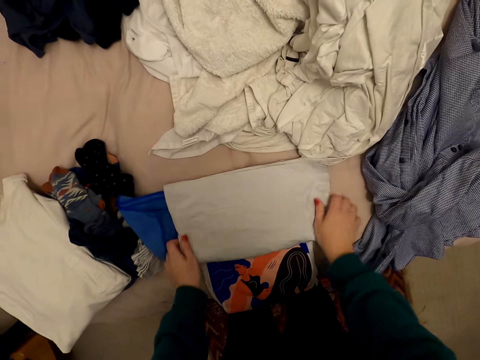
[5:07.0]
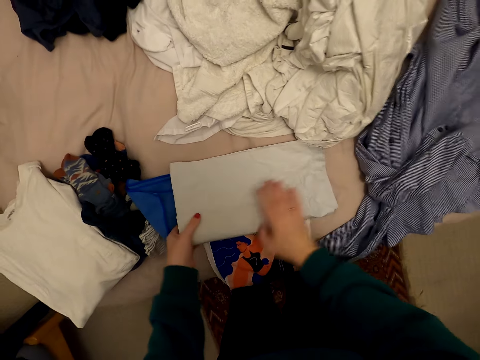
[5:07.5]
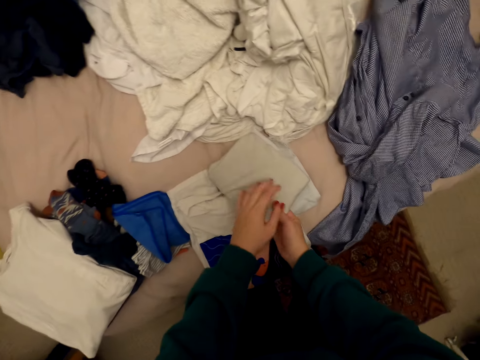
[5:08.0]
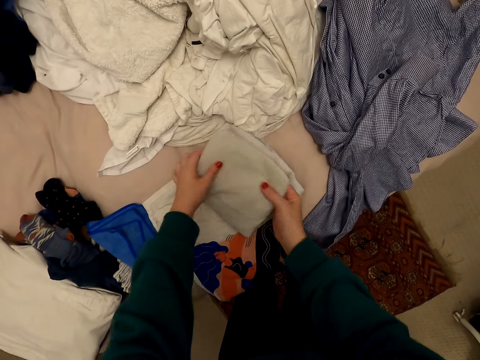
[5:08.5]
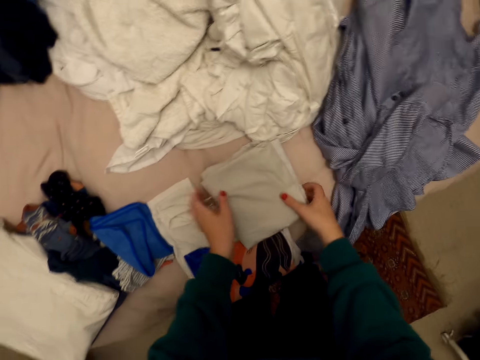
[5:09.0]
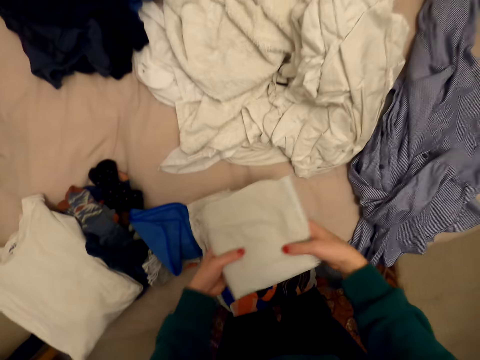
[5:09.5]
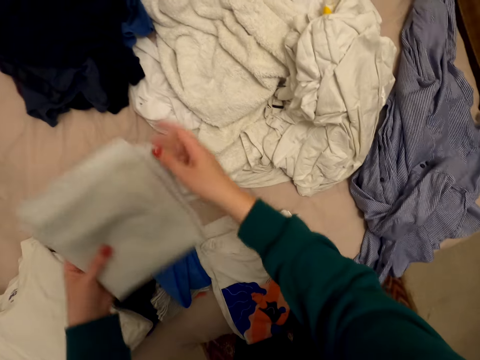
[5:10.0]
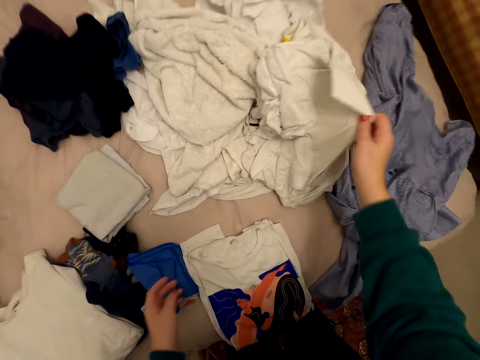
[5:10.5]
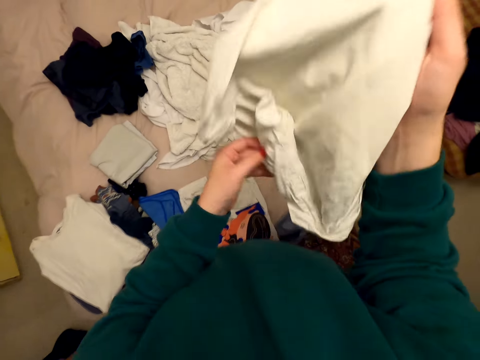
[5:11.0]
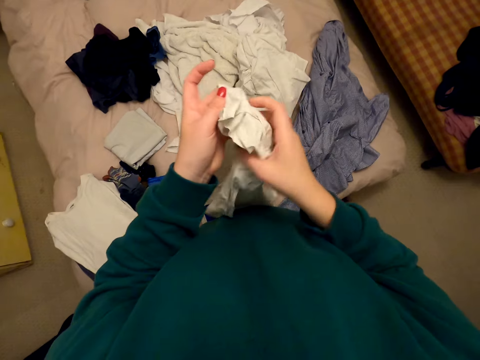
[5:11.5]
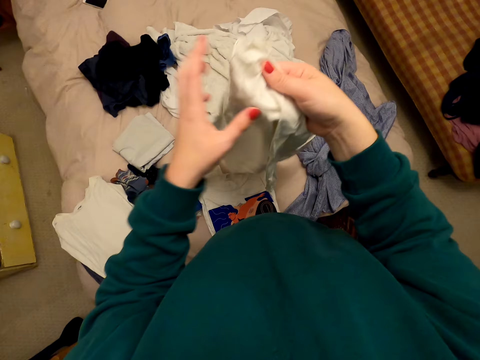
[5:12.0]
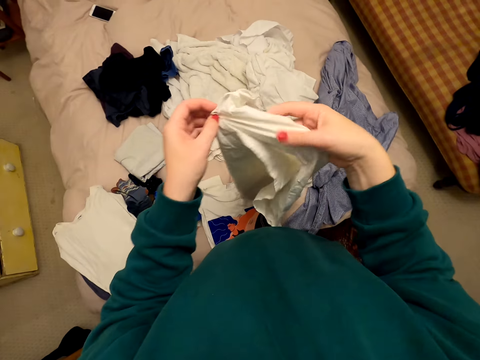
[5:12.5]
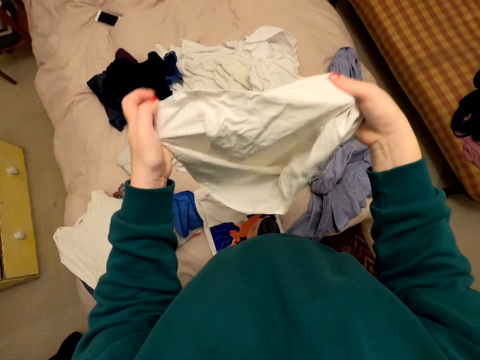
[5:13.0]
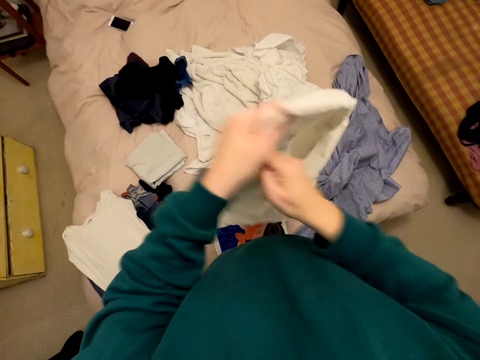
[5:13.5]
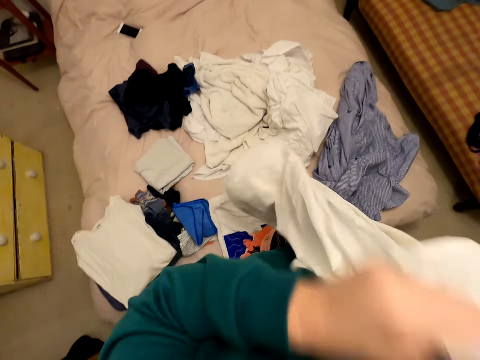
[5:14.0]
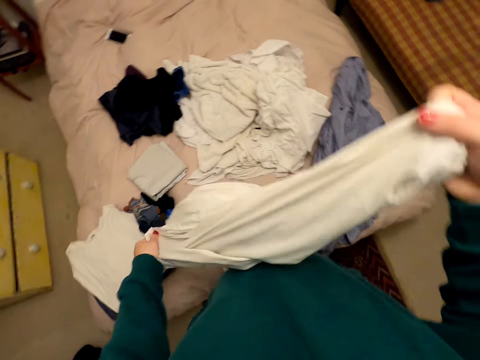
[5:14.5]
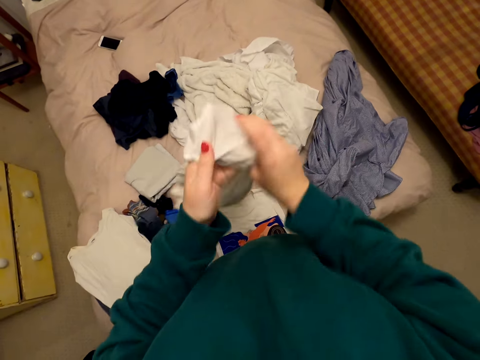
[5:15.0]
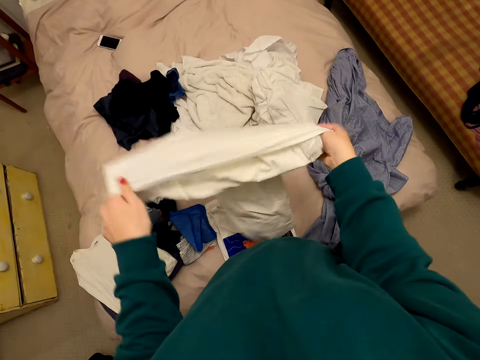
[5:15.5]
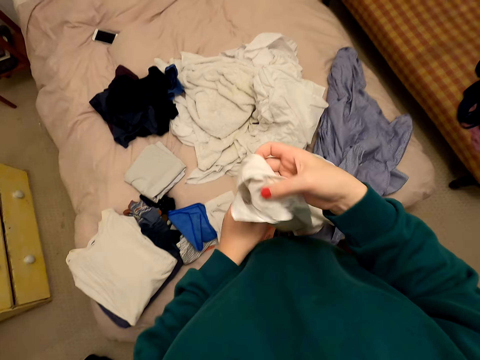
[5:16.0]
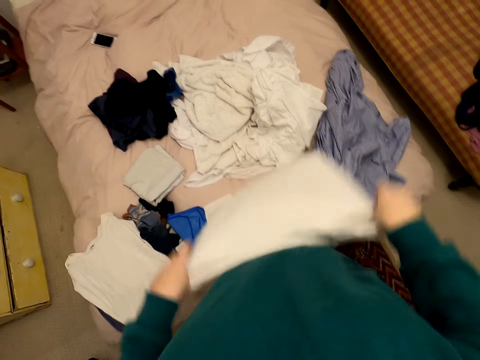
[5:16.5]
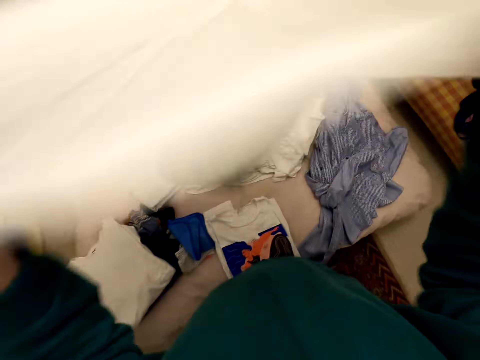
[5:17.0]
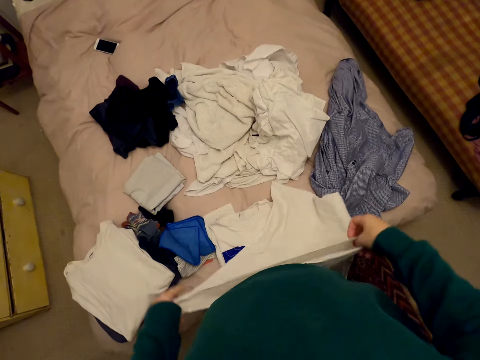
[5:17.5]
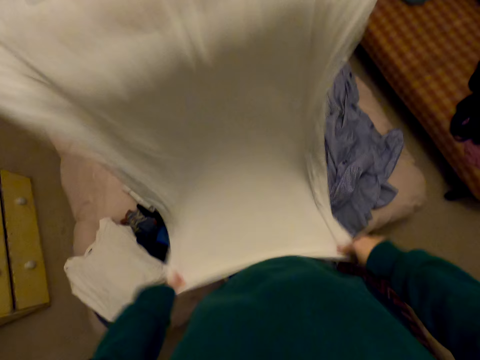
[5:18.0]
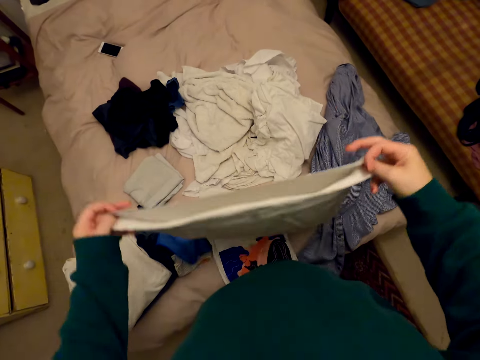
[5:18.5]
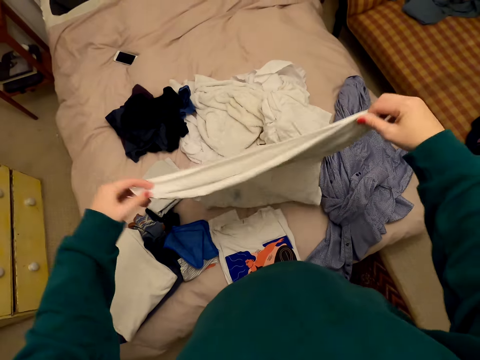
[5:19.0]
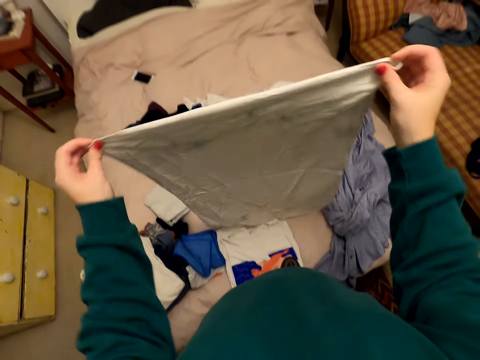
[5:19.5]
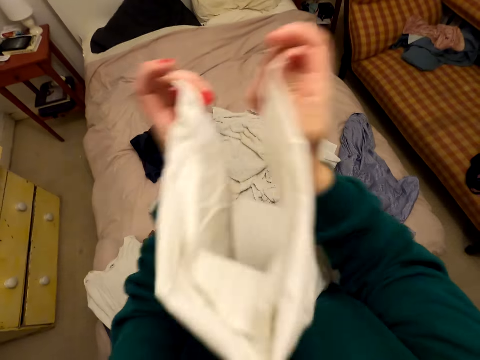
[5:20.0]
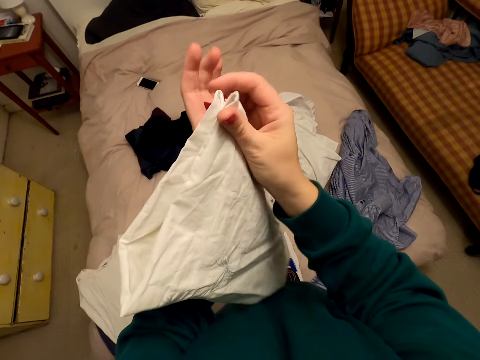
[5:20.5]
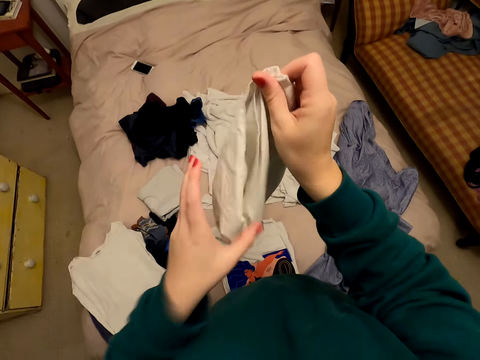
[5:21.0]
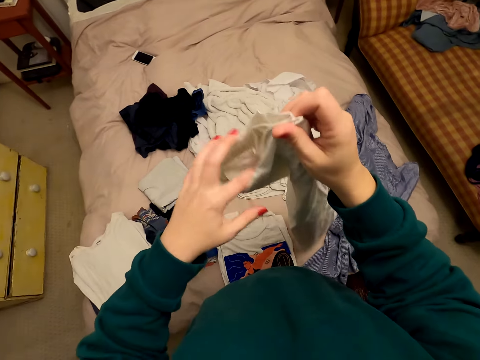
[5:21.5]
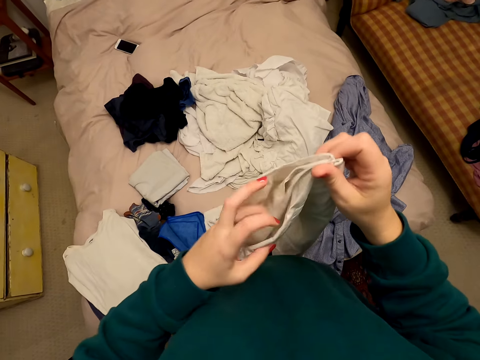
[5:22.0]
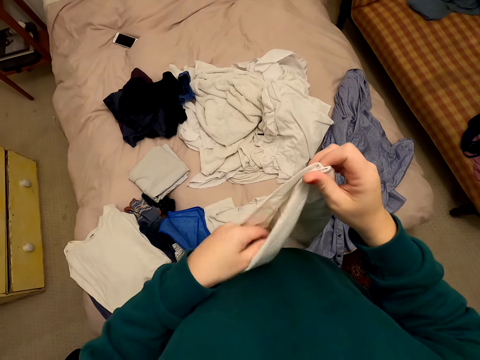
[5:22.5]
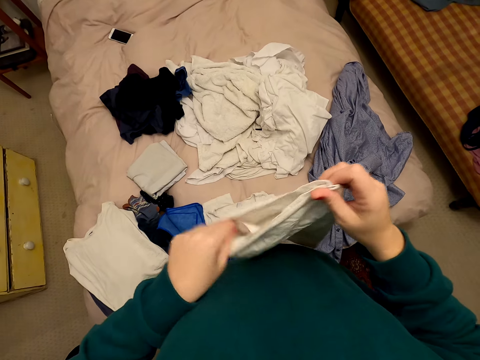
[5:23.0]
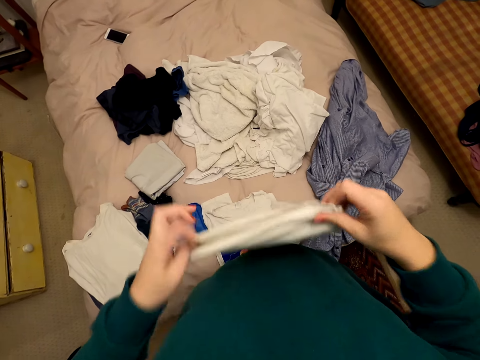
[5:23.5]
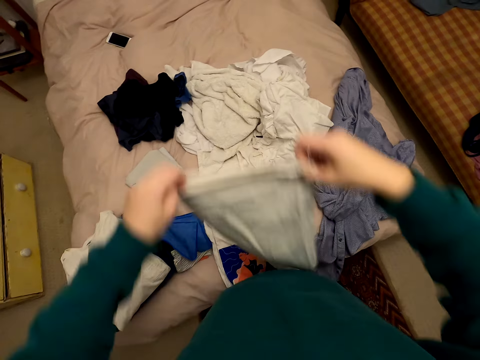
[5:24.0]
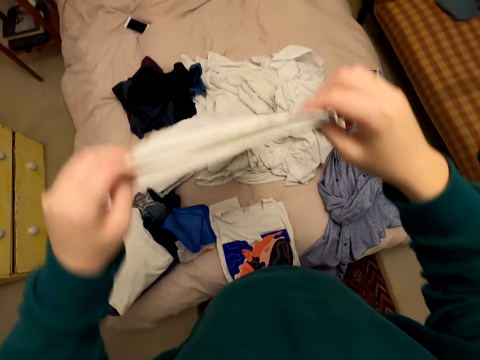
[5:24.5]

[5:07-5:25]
The camera wearer drops the cloth or pillowcase on the bed. They pick up the cloth from the bed. They turn the pillowcase inside out. They fold the pillowcase.

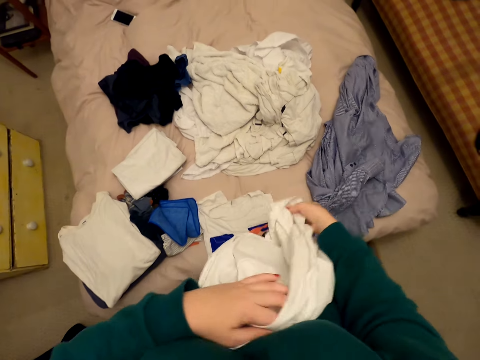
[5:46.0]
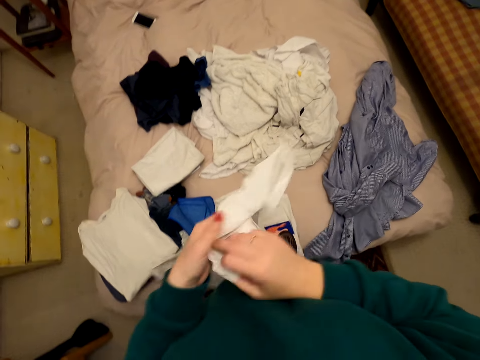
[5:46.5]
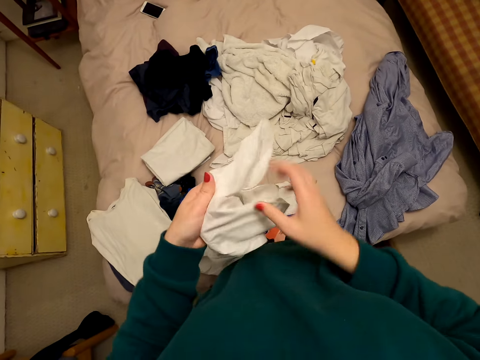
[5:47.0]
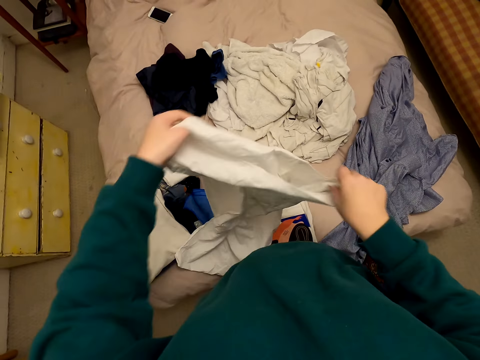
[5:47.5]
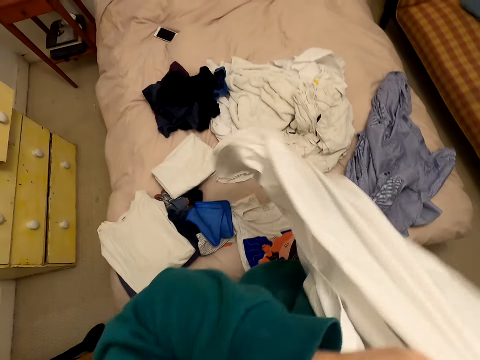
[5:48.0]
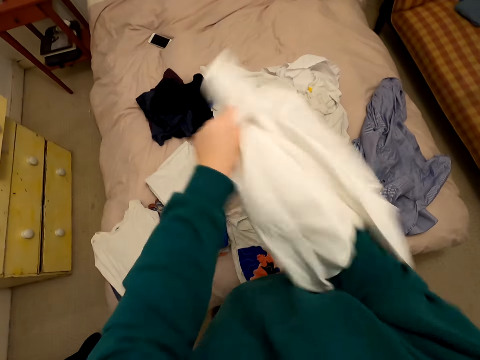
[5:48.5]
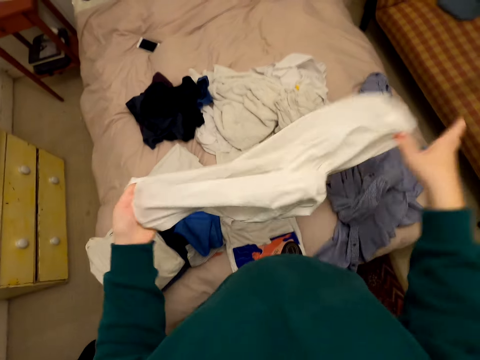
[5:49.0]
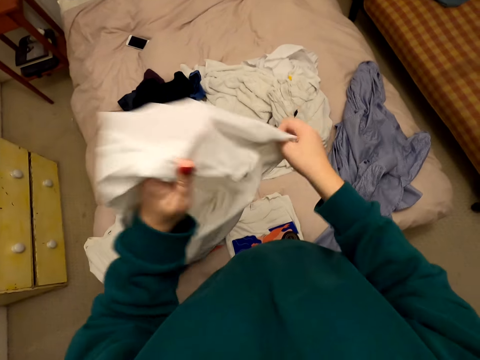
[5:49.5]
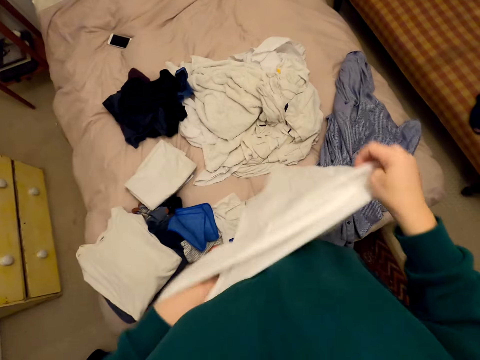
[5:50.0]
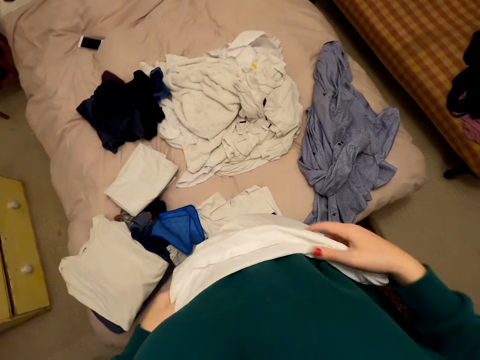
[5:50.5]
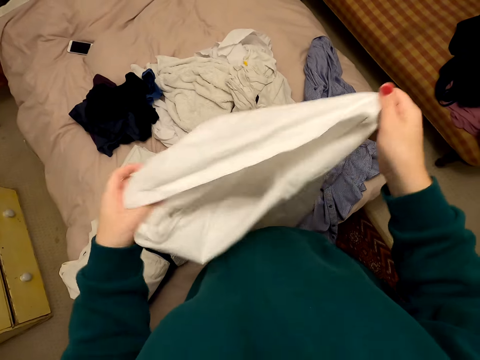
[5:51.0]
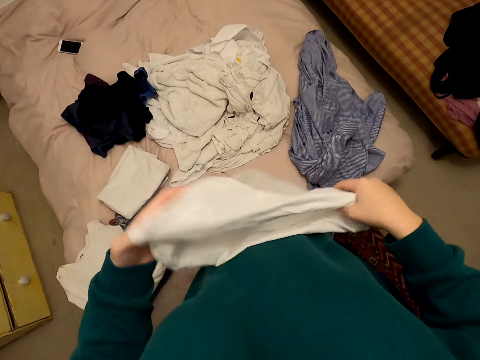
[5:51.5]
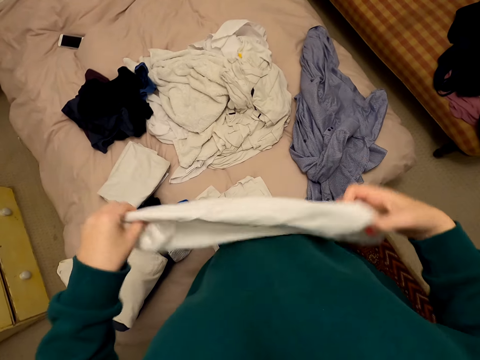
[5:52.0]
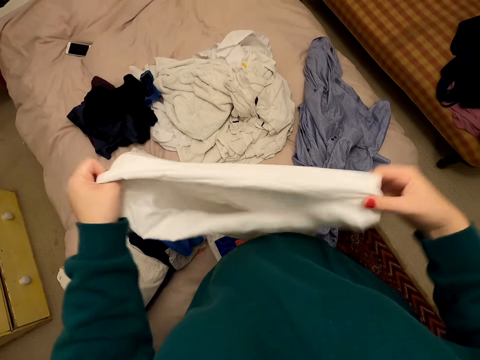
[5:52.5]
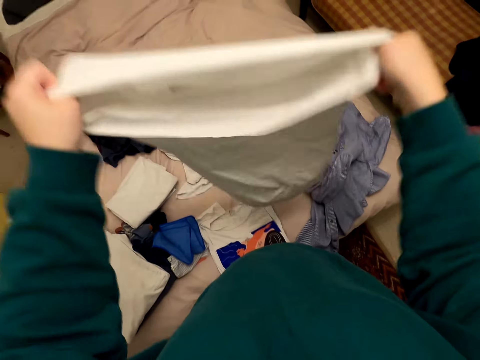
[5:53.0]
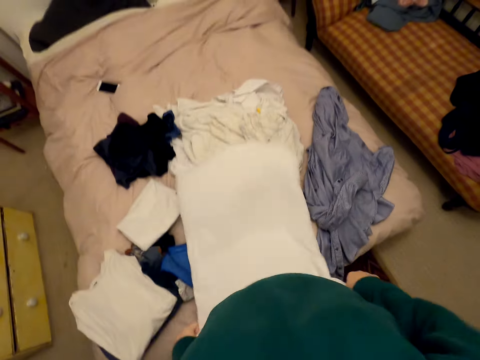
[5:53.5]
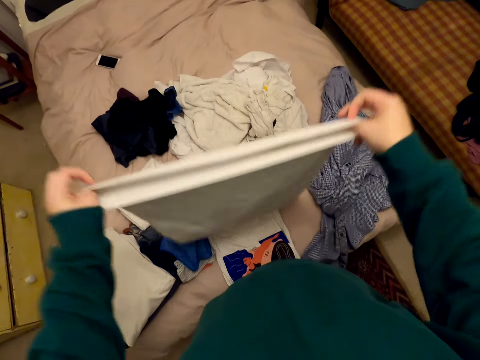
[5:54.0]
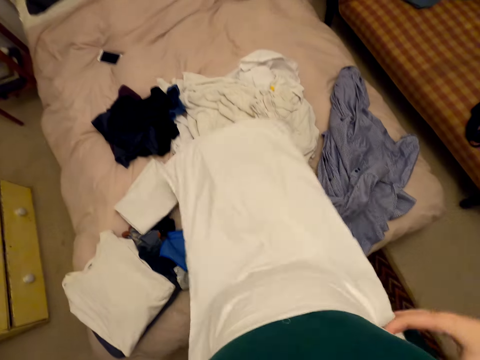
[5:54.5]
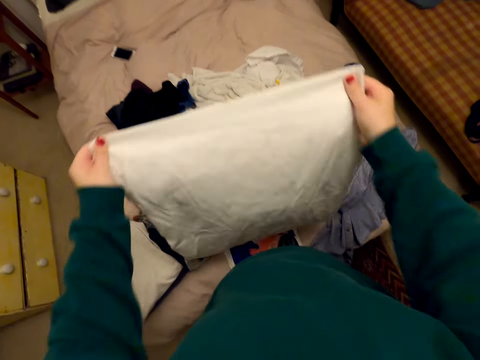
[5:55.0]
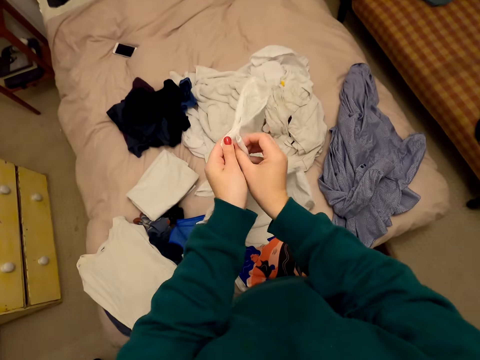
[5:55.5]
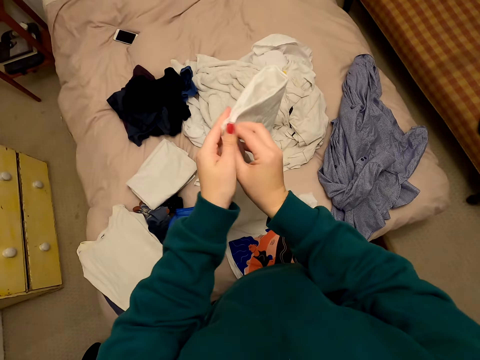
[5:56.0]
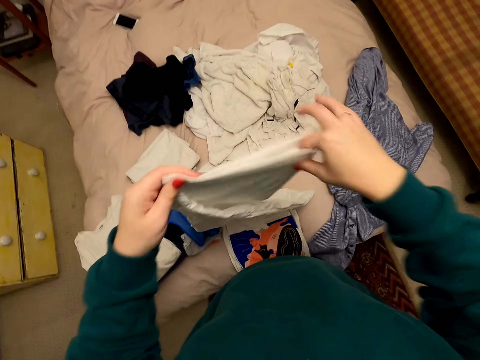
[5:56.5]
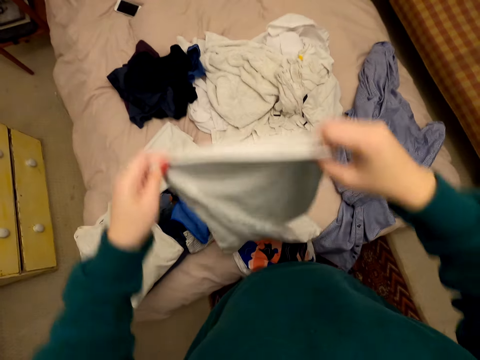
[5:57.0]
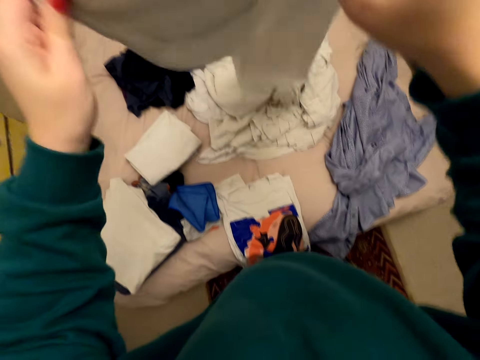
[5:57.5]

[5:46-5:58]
The camera wearer turns the pillowcase inside out. They fold the pillowcase.
